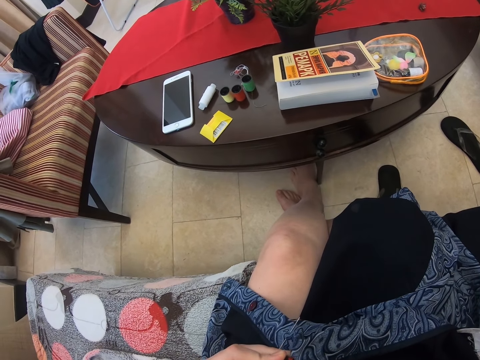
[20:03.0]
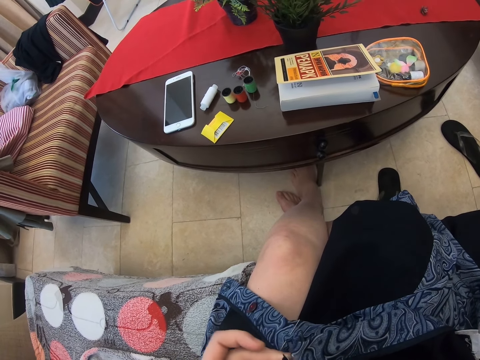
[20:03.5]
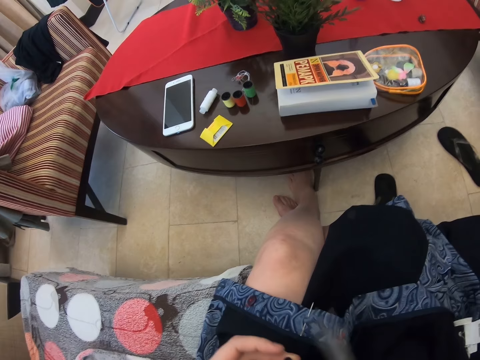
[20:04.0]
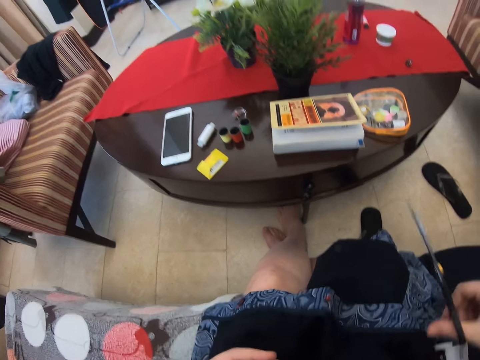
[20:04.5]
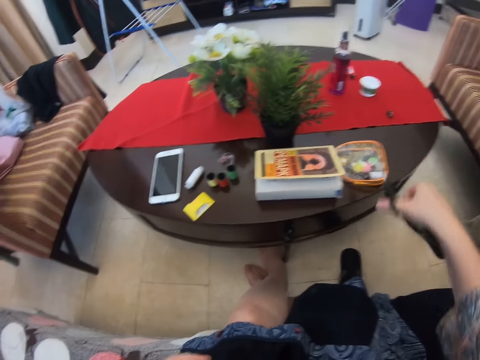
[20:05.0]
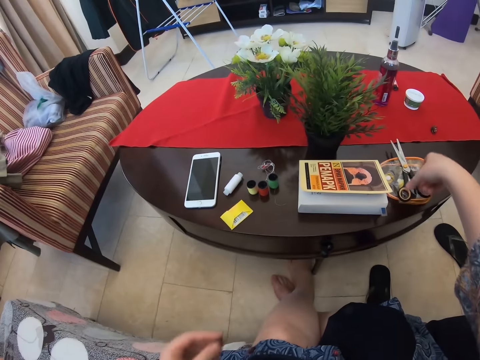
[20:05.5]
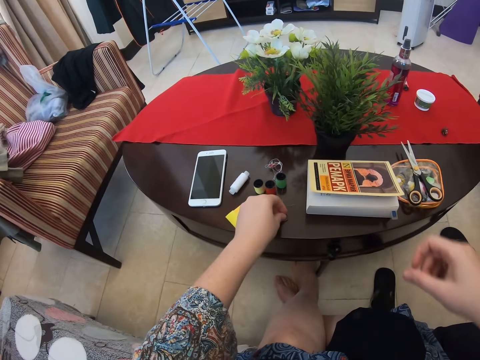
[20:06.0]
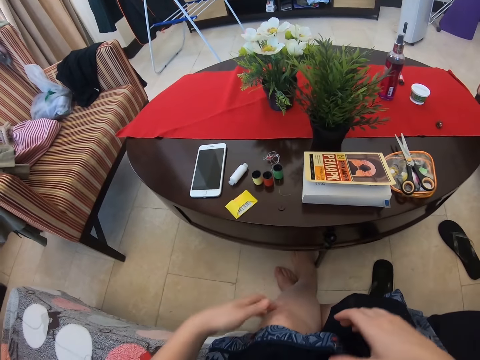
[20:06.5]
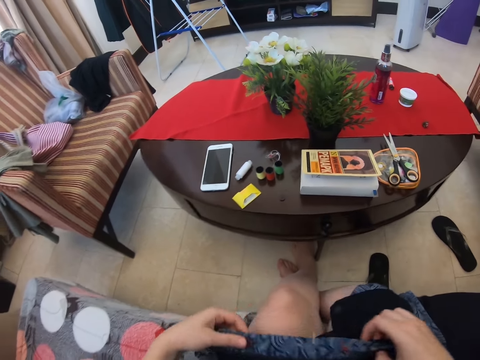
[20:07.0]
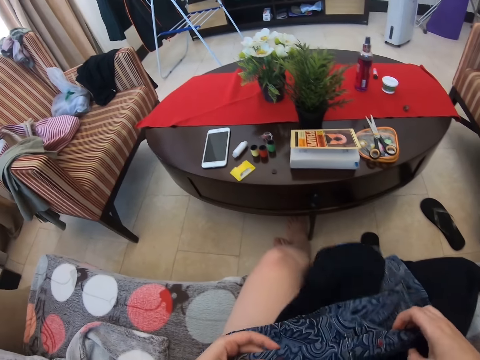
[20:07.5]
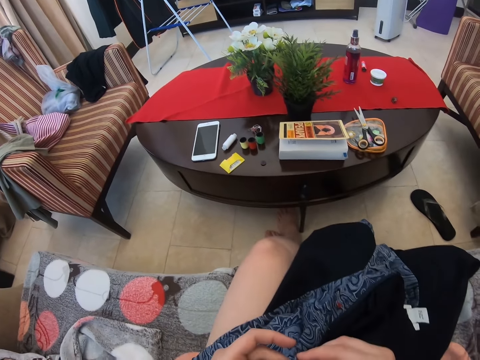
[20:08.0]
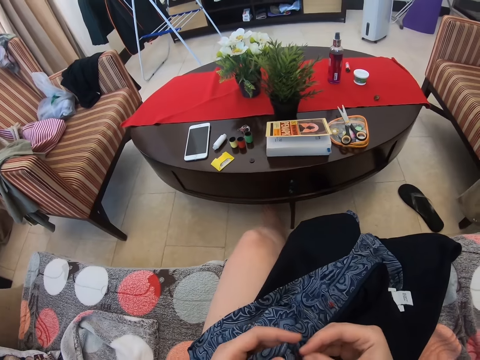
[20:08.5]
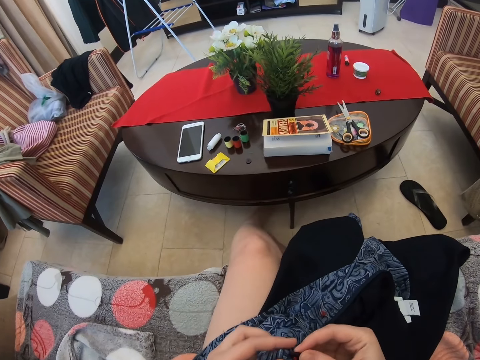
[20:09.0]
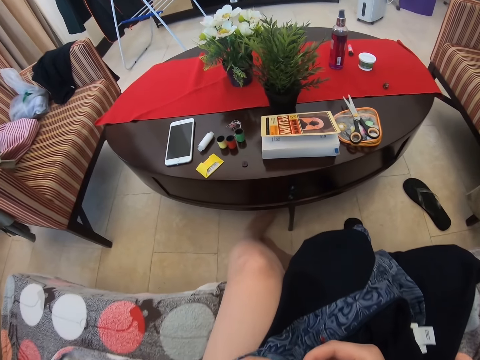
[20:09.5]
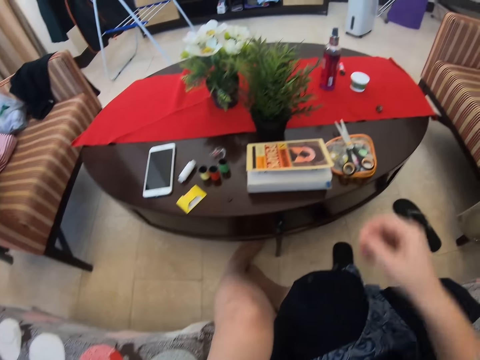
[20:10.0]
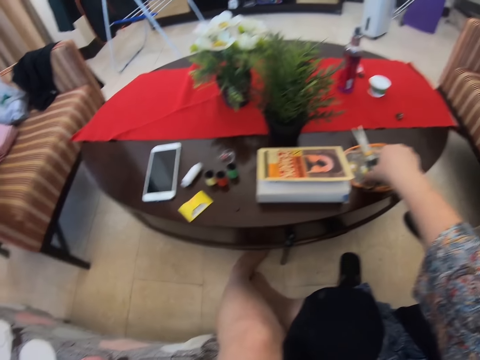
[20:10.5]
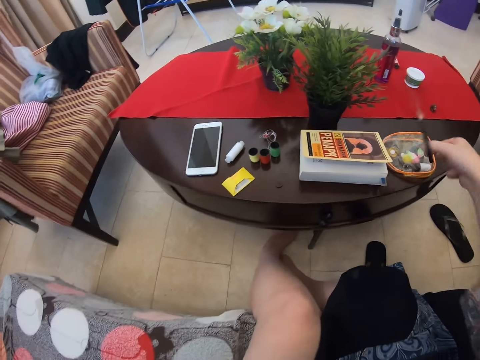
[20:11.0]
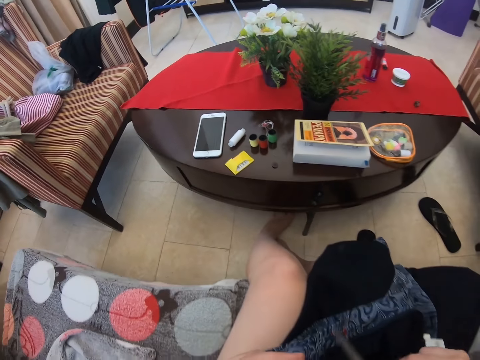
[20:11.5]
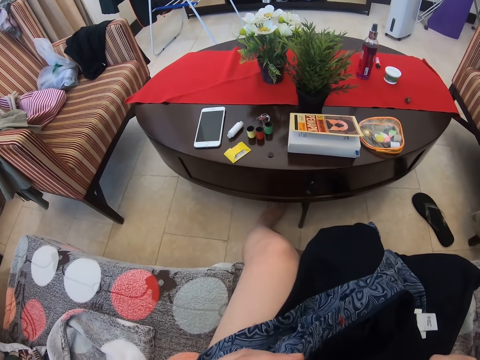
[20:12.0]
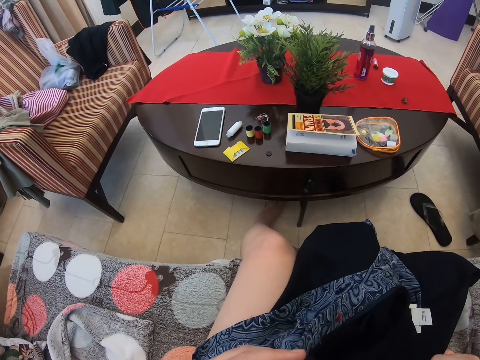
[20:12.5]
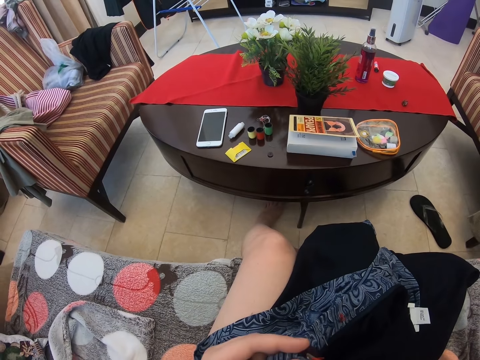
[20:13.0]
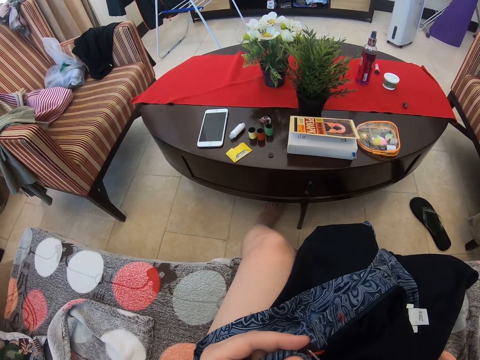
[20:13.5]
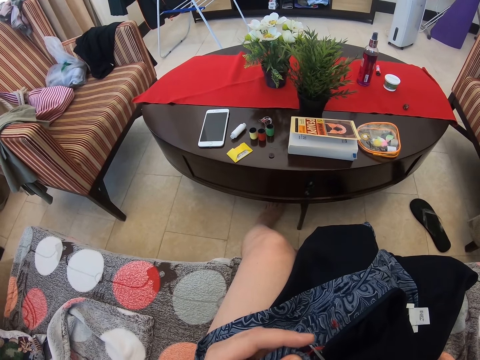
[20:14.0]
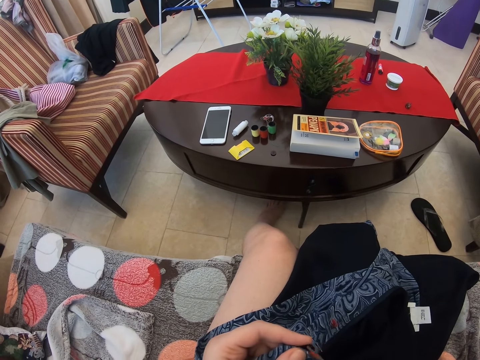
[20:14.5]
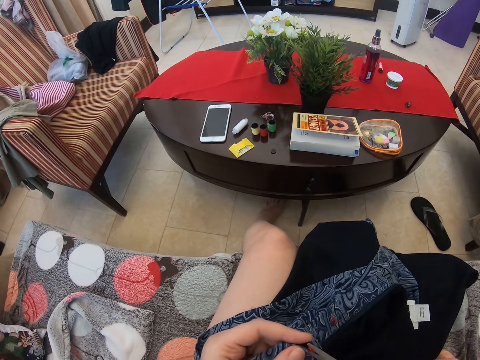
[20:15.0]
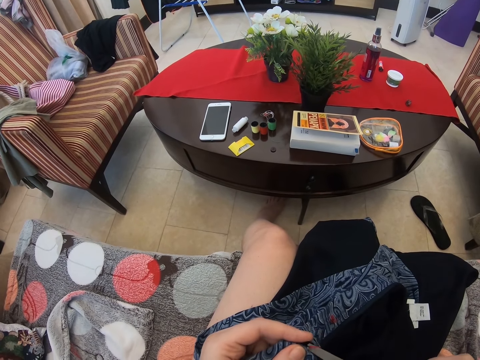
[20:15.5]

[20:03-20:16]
The camera wearer drops the scissors on the table. They look at the cloth. They sew the cloth with the needle. They pick the scissors from the table. They cut the thread or cloth with the scissors.

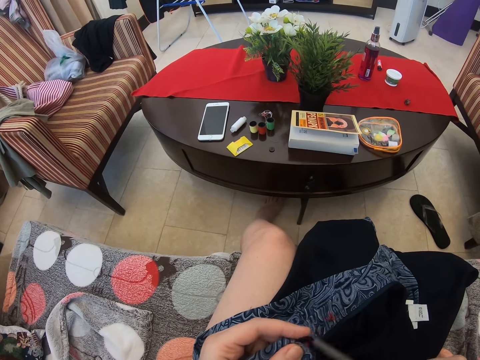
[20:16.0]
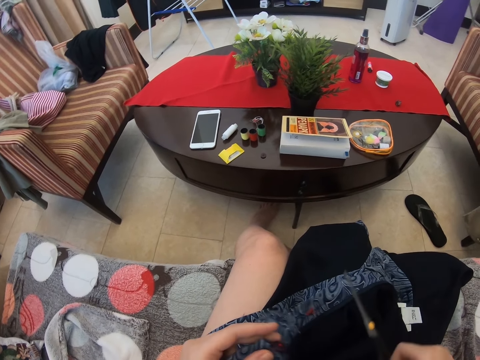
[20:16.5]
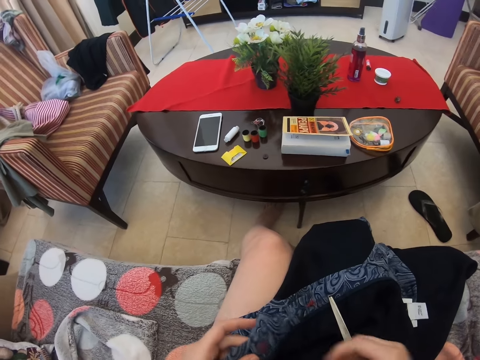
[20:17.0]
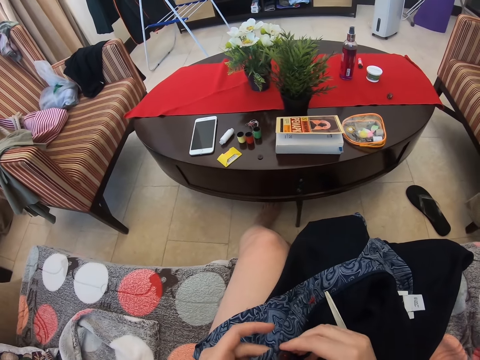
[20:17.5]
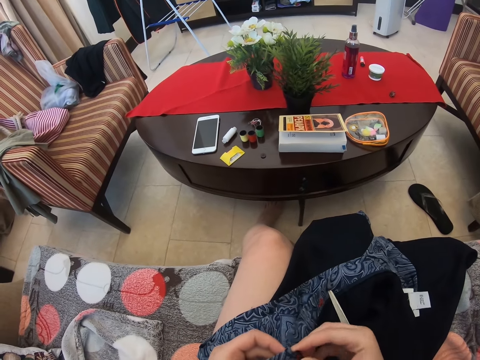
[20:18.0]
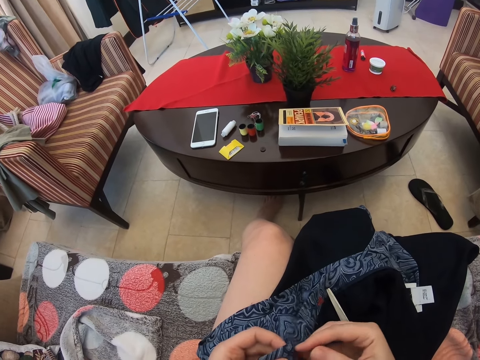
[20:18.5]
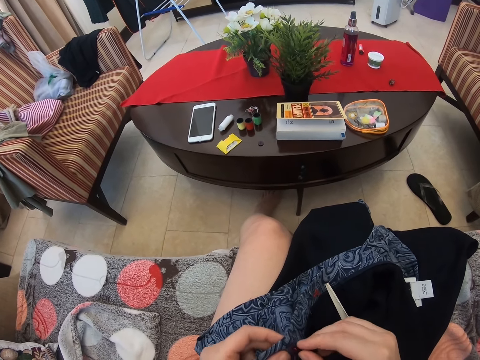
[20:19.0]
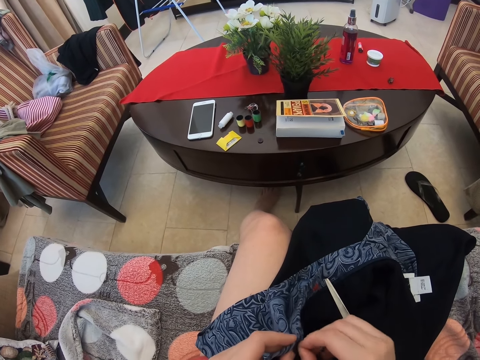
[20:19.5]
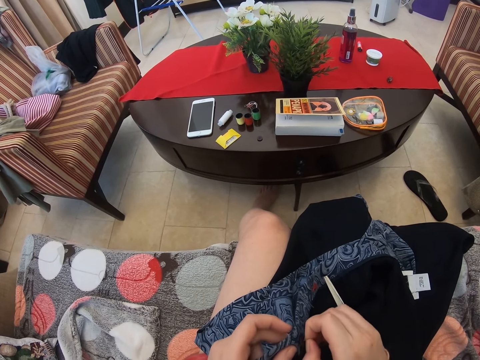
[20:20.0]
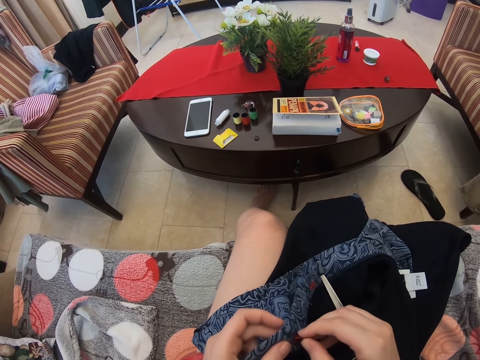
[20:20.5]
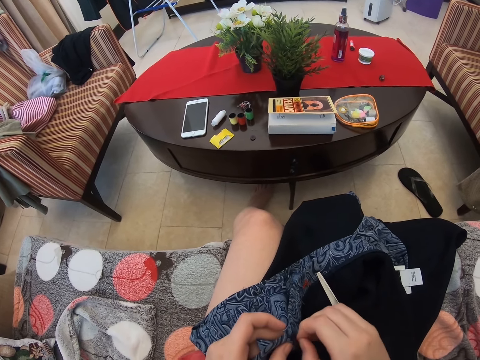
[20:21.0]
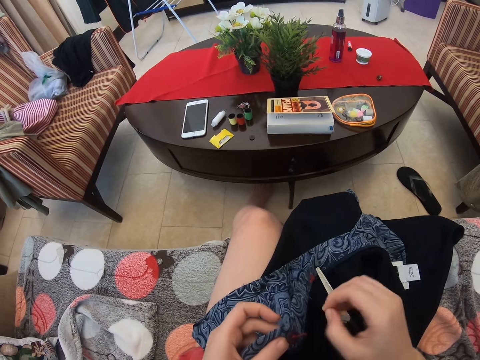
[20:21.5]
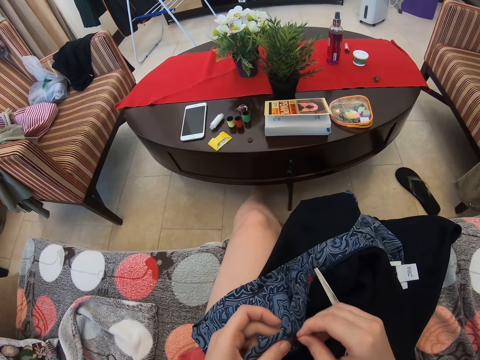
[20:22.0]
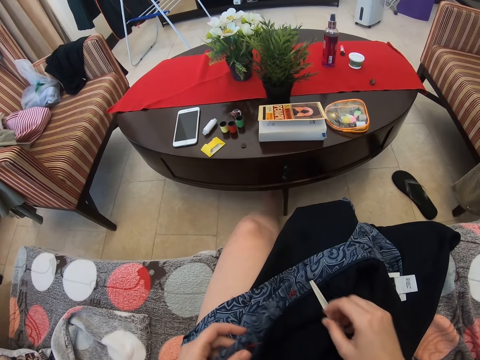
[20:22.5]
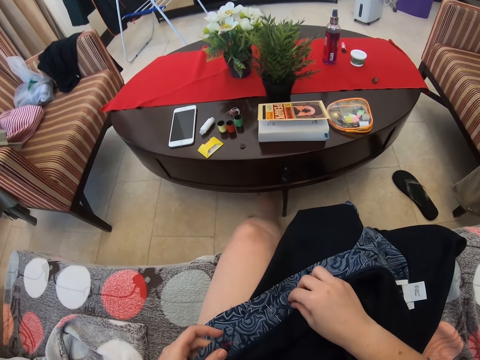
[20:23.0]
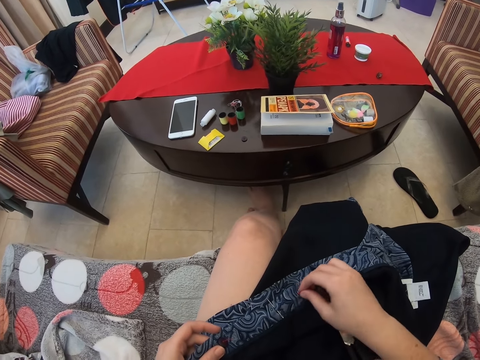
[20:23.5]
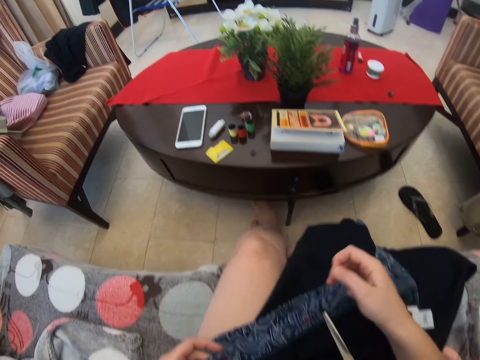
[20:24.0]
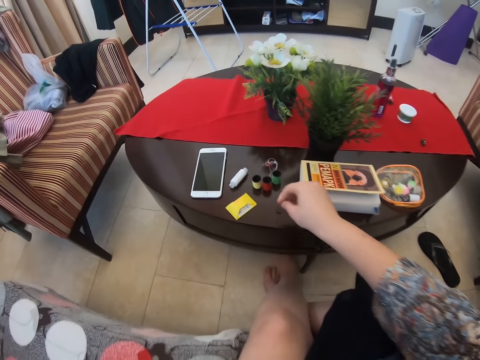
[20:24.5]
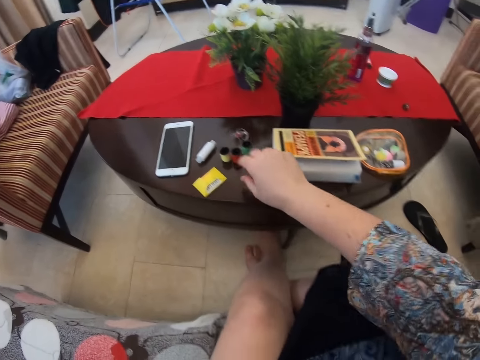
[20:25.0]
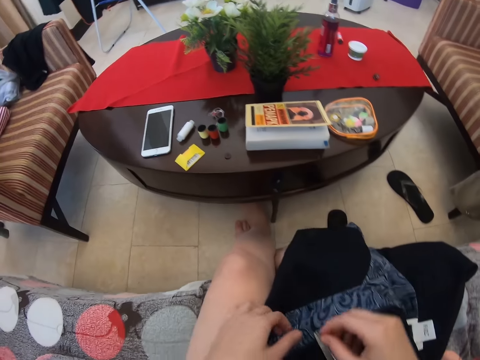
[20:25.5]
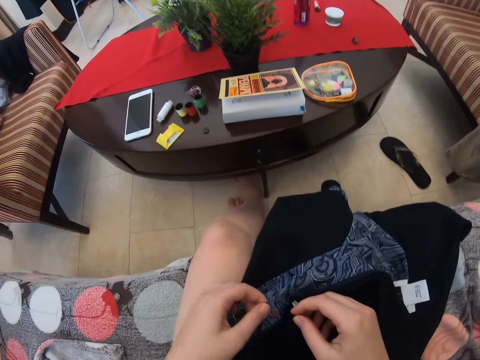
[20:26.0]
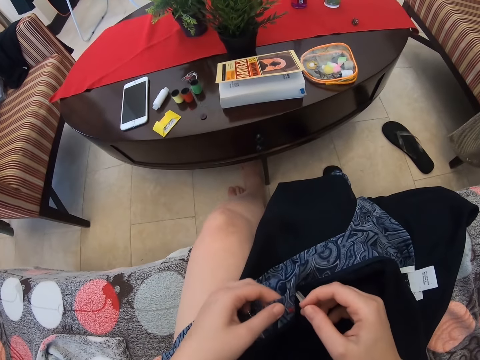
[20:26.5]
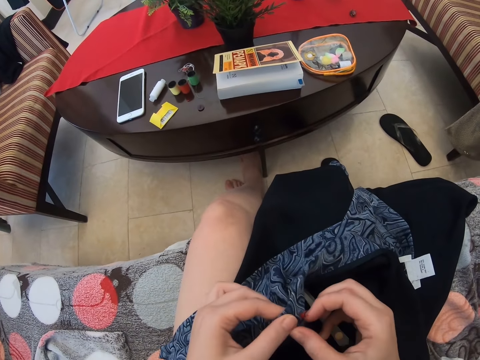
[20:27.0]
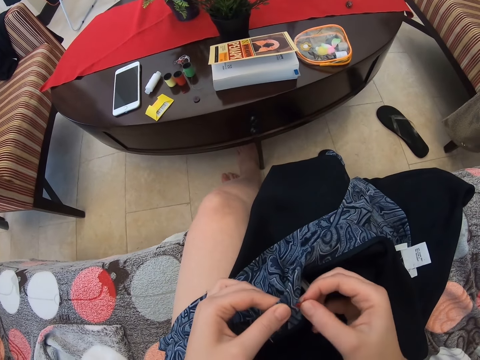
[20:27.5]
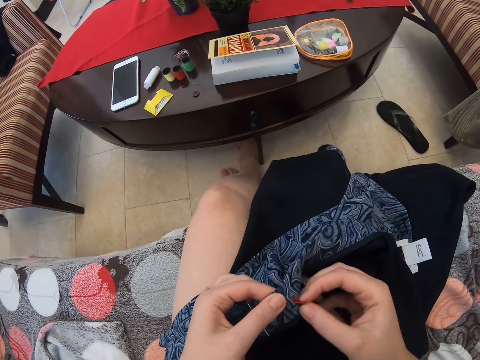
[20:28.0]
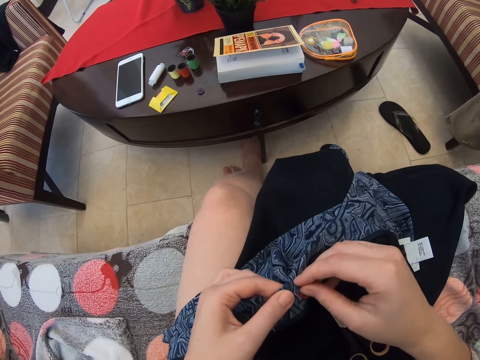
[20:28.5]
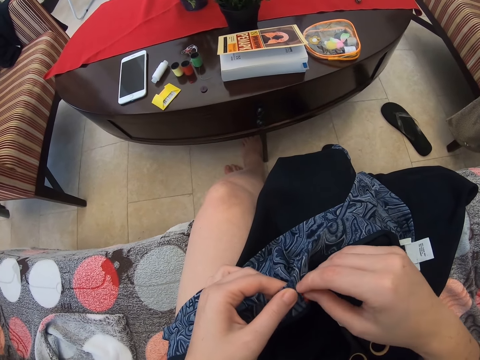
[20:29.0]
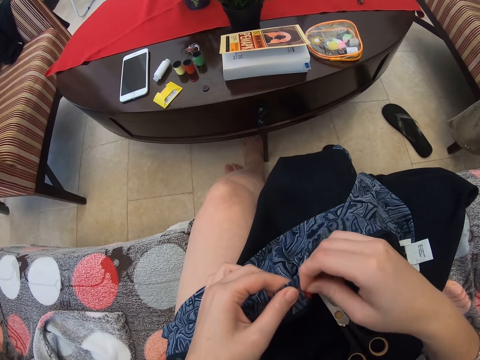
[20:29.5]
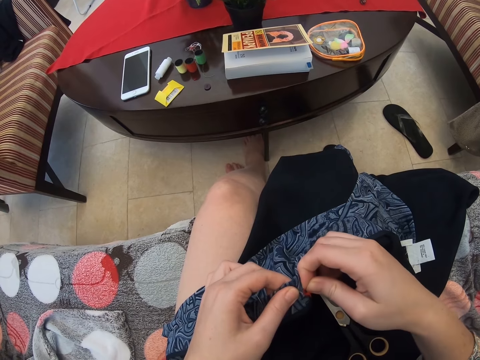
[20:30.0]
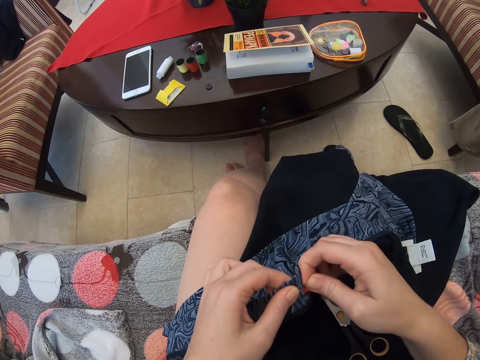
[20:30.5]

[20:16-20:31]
The camera wearer puts the pair of scissors aside. They pull the thread from the cloth. They drop the threads on the table. They pull the thread. They pull the thread from the cloth.
